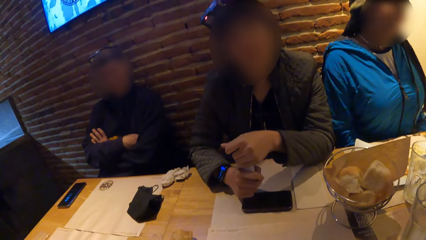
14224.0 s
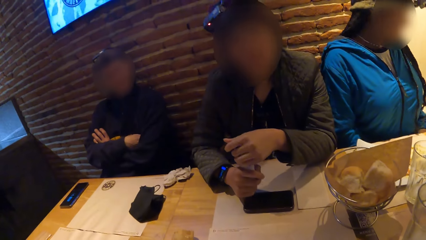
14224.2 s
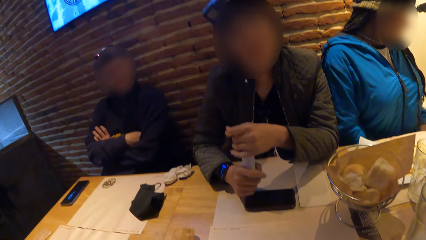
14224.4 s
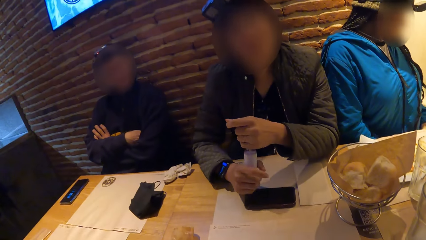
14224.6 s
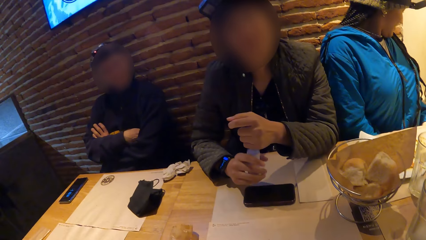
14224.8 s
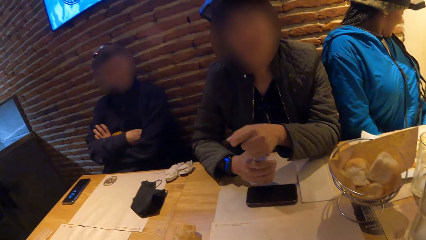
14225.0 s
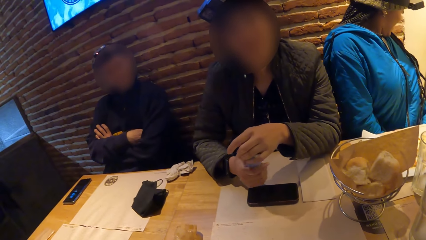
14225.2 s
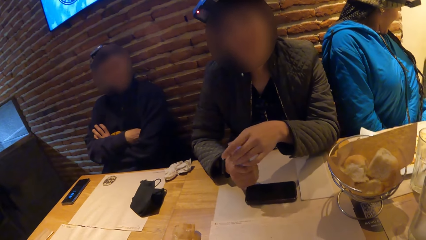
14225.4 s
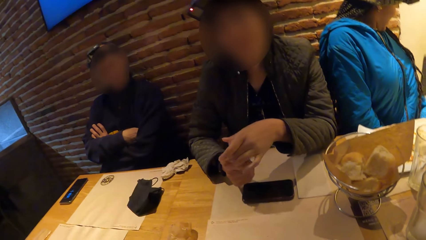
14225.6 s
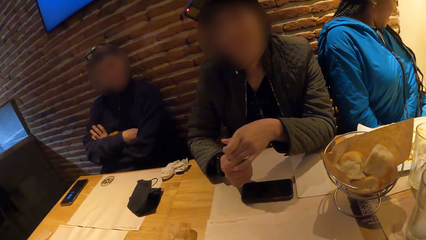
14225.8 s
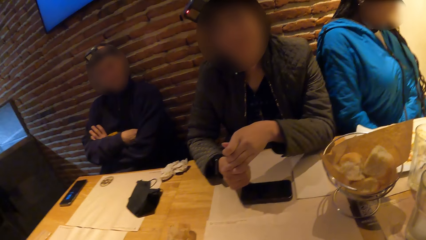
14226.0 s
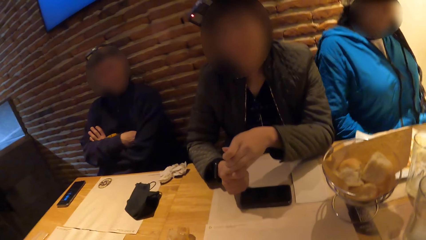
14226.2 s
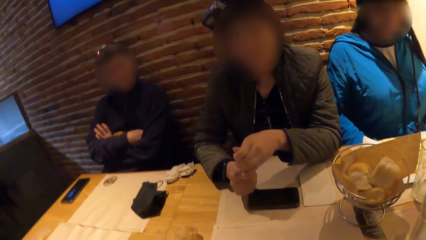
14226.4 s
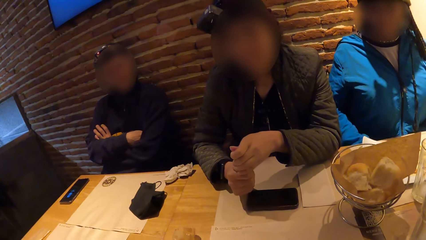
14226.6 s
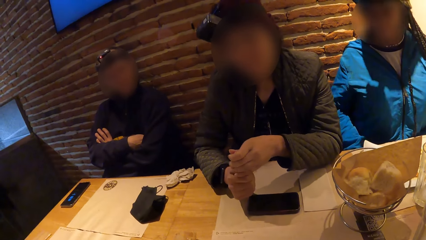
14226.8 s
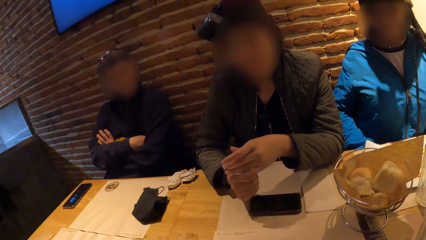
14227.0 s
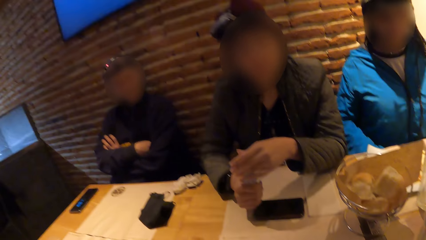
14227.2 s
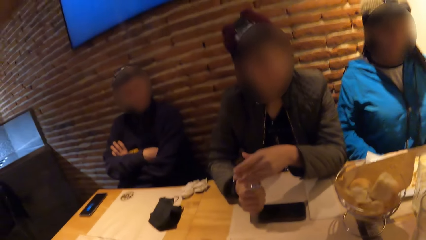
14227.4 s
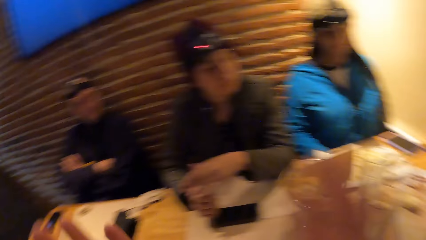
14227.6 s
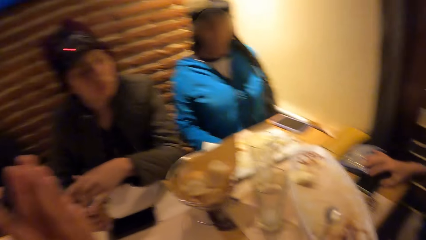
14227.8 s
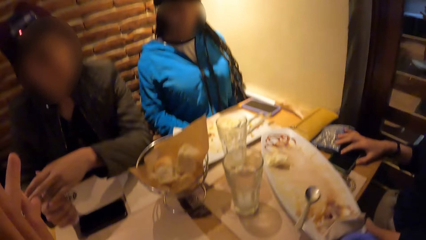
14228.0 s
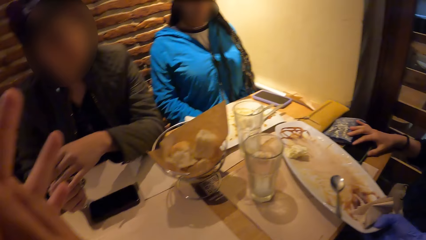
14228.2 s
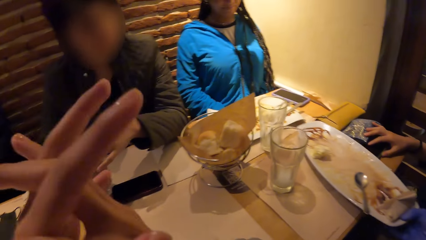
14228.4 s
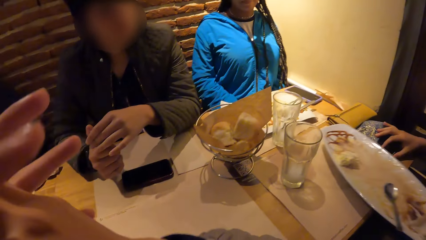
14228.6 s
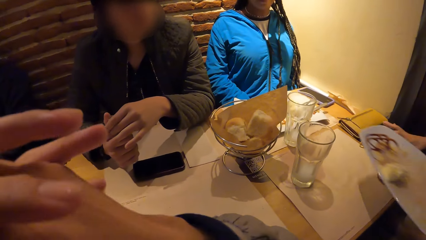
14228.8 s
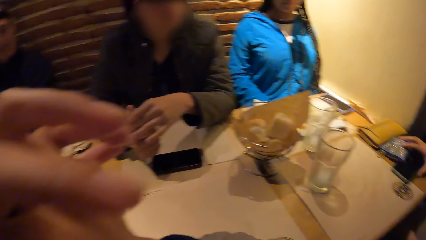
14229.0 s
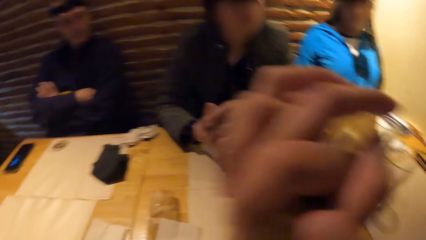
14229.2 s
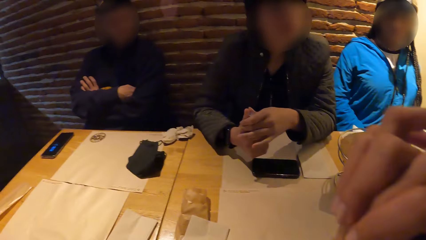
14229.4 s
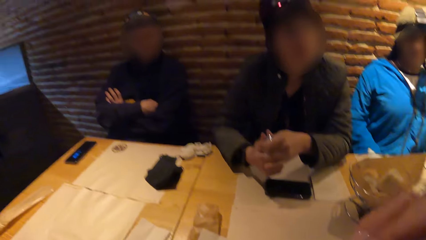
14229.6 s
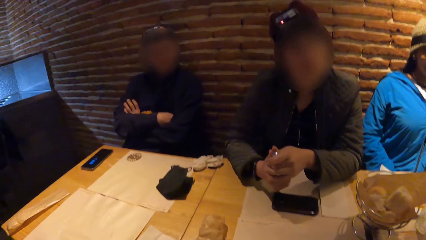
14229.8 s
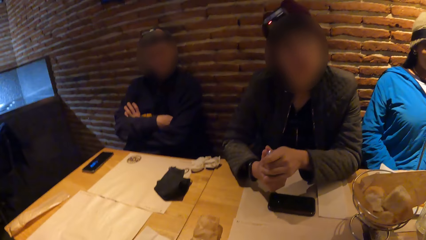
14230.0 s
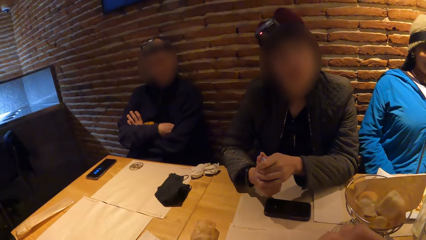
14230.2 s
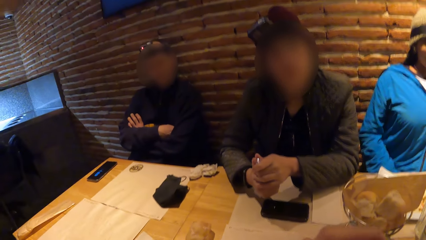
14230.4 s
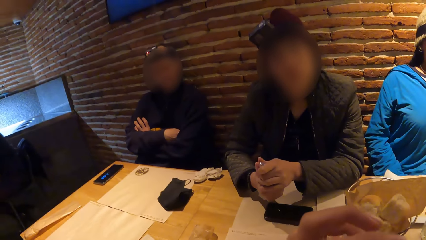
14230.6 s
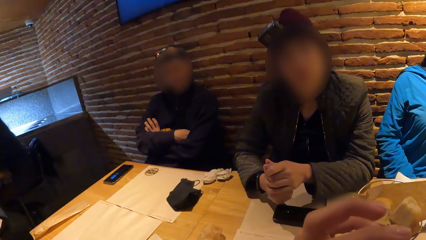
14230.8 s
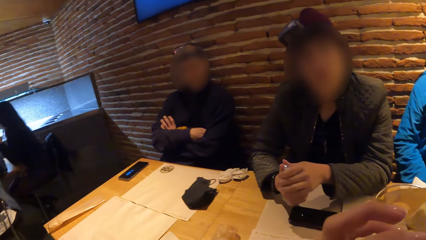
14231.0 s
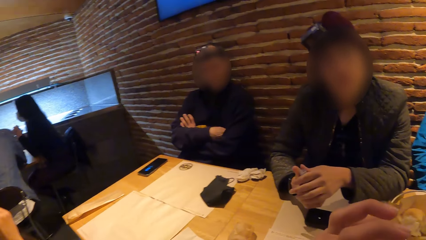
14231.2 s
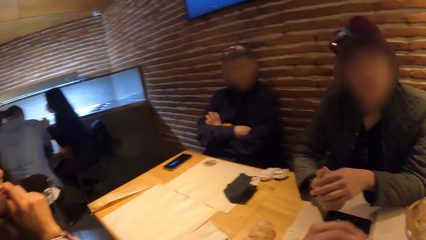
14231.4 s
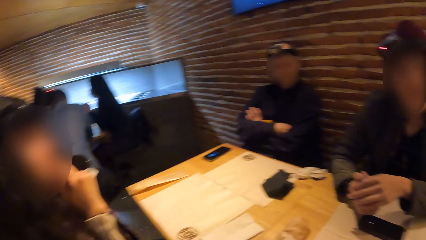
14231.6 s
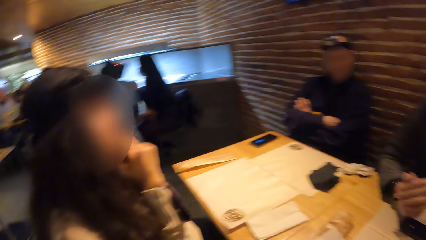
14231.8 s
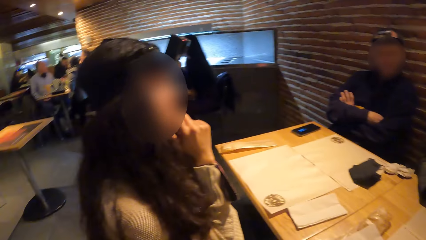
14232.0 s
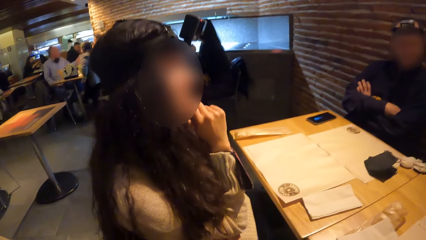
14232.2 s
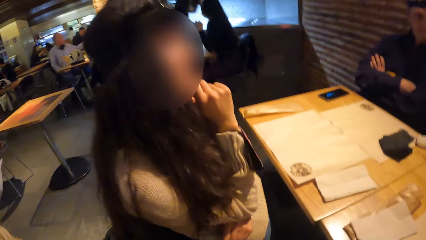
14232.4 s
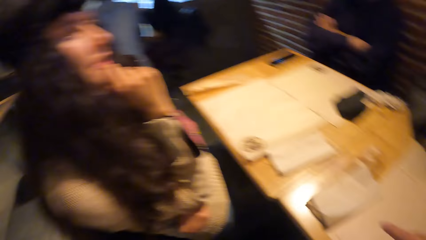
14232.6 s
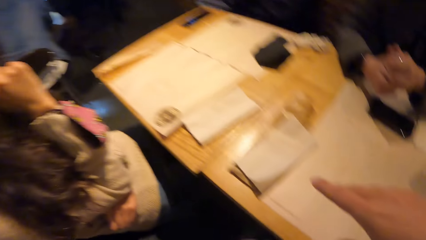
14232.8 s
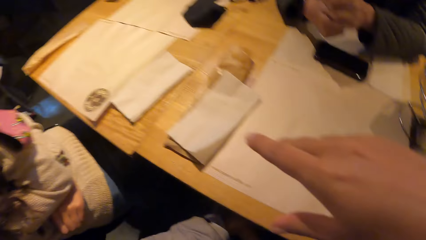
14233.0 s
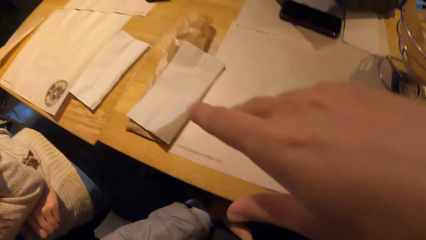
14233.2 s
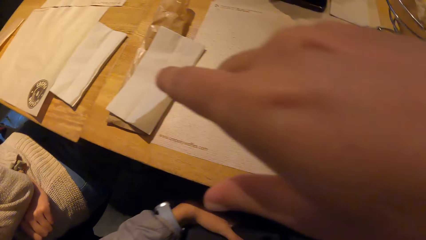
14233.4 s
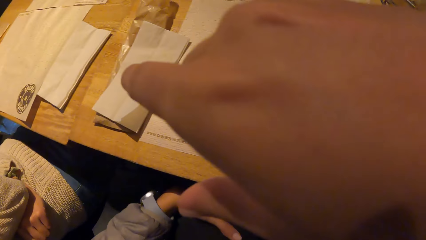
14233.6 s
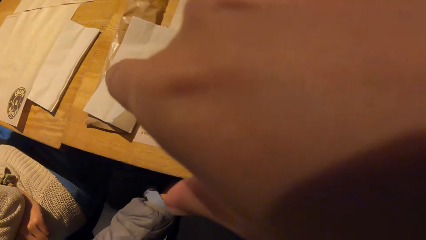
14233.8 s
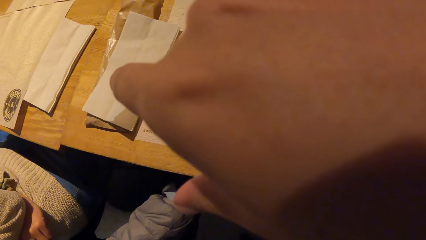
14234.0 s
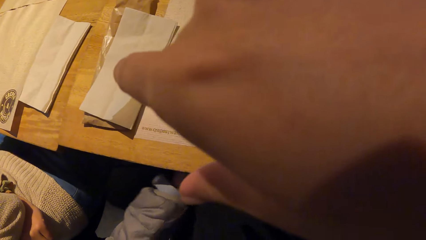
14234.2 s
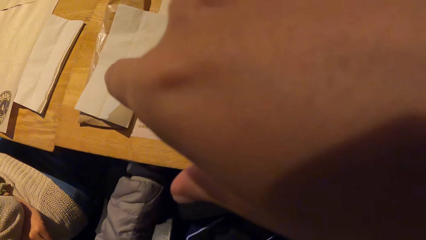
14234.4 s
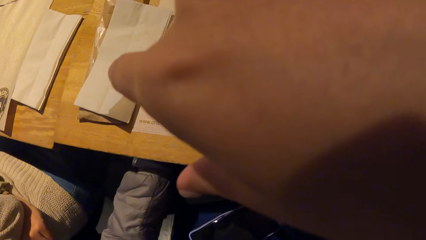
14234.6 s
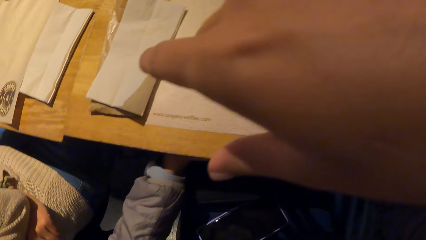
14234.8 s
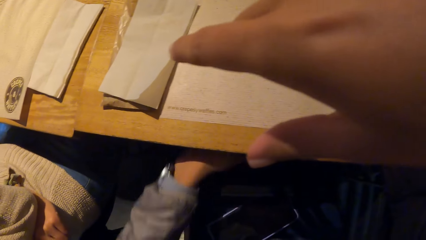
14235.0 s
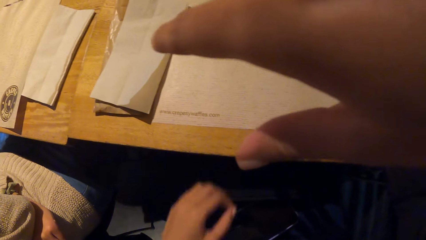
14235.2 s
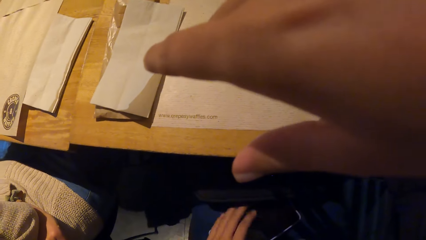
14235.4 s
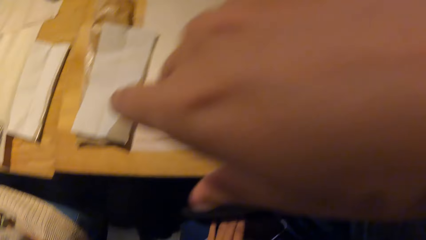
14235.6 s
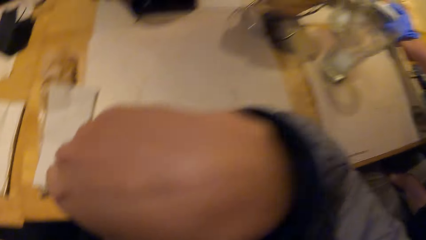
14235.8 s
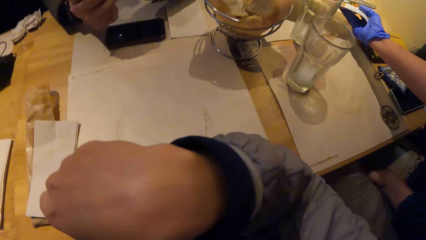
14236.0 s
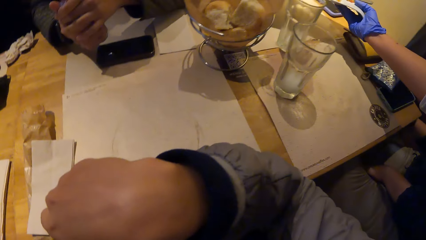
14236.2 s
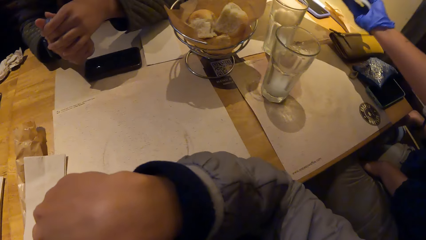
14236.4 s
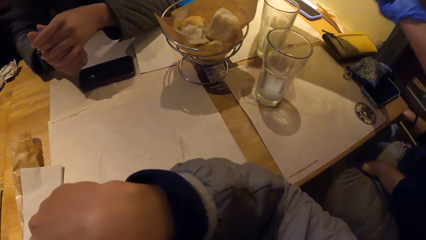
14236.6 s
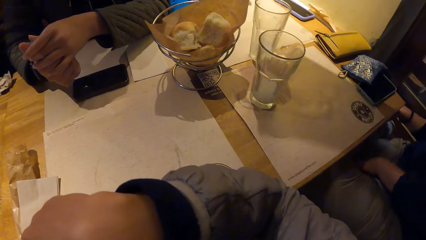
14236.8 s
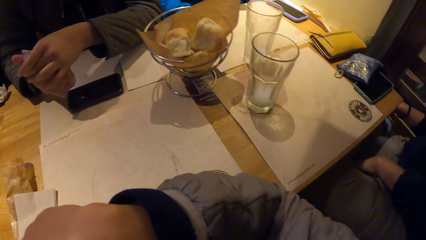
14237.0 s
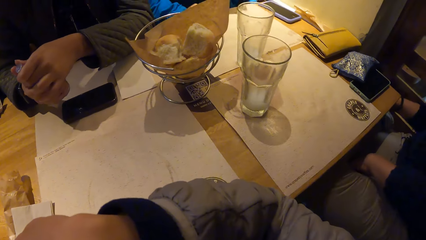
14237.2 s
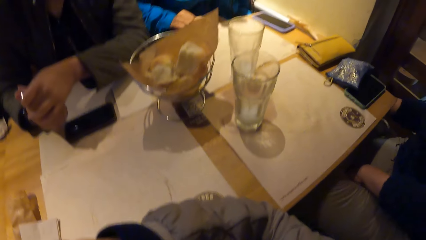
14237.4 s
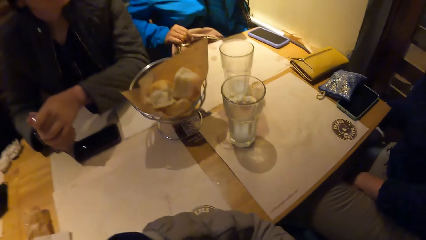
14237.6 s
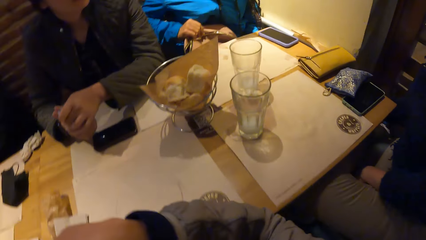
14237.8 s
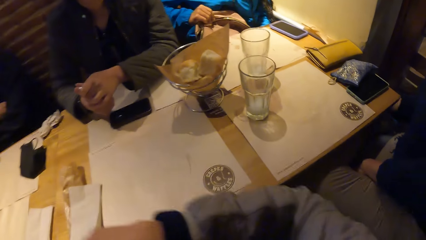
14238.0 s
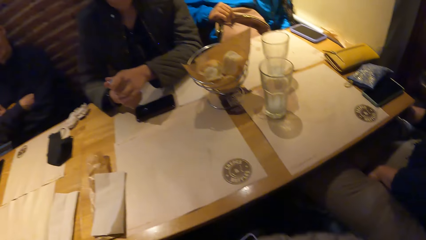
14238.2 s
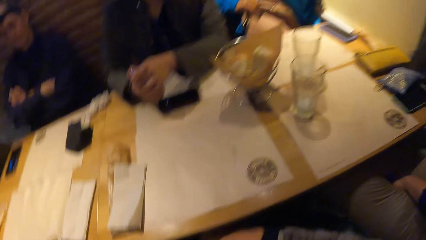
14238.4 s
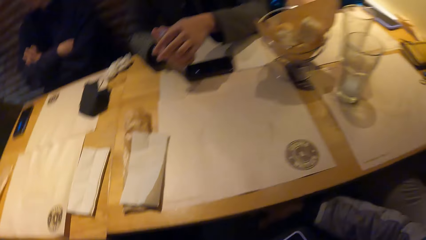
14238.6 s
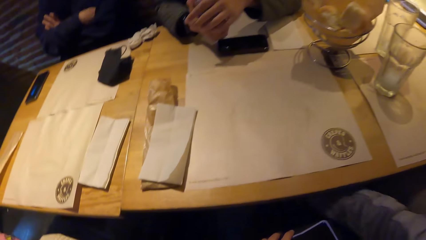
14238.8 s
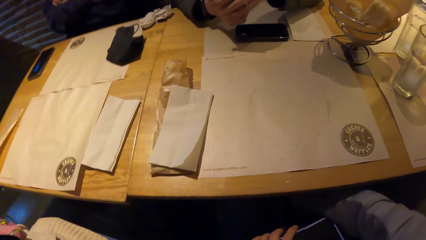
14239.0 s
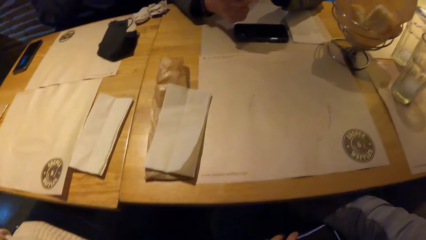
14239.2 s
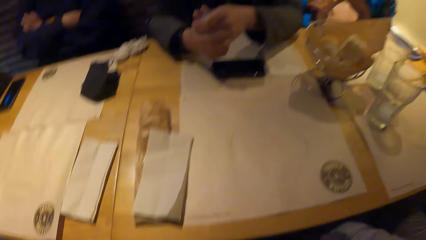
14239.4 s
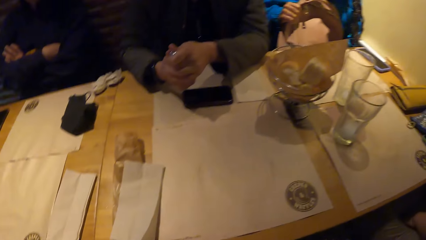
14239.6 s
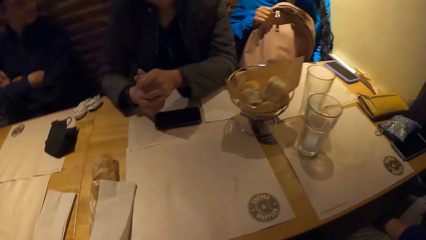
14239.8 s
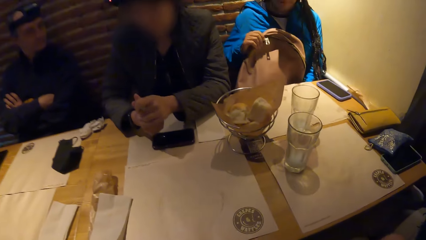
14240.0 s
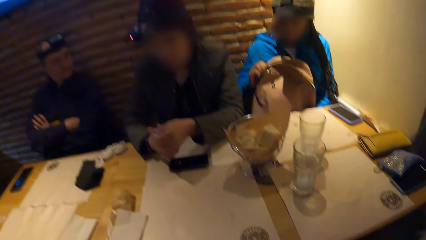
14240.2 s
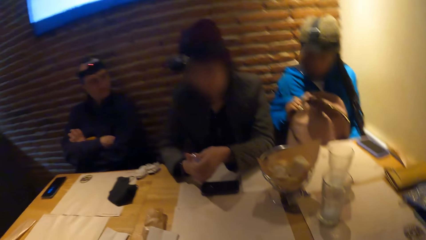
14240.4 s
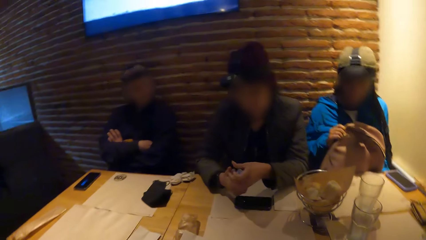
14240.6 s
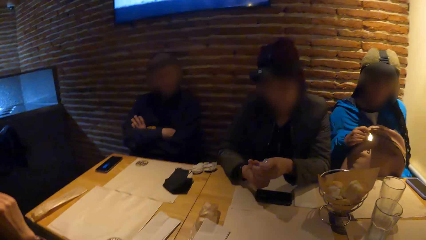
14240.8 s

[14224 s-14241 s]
The woman opens the perfume in her right hand with her left hand. A waiter picks a tray from the table with his right hand. The camera wearer raises the hands, pulls the plate, and picks something from the table. She holds a phone on her lap with her left hand. The waiter carries the tray on the table with his right hand. Another woman adjusts a backpack on her lap with her right hand and picks the backpack from beneath the table.
